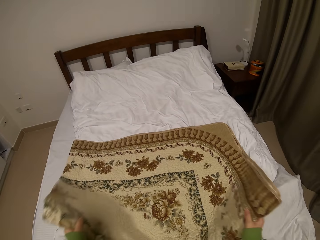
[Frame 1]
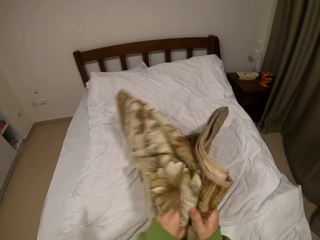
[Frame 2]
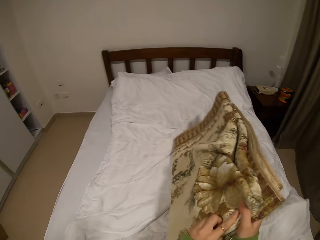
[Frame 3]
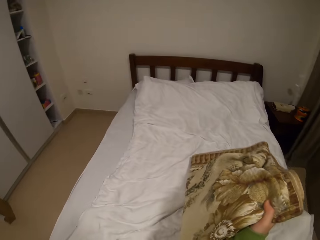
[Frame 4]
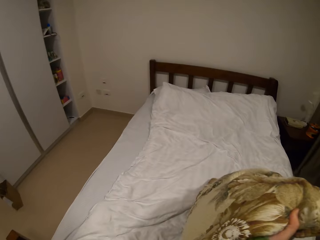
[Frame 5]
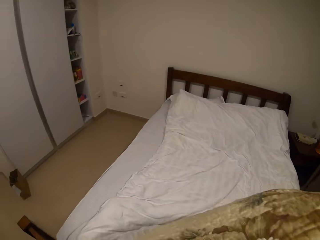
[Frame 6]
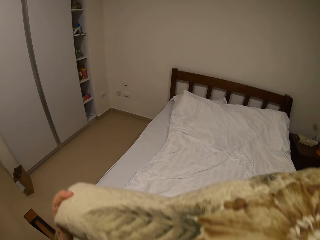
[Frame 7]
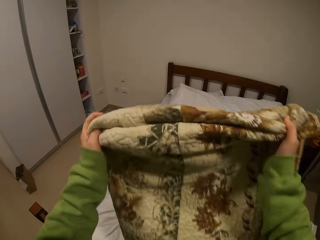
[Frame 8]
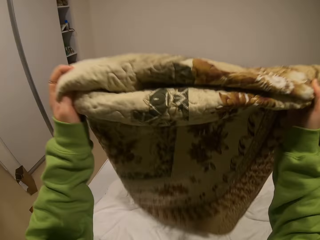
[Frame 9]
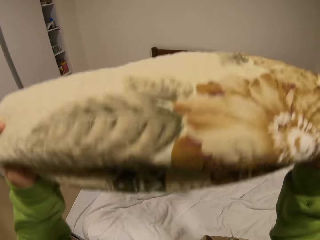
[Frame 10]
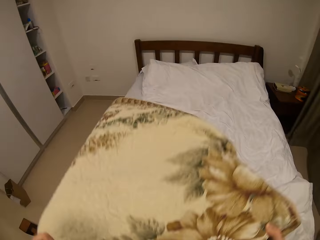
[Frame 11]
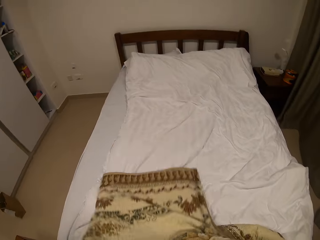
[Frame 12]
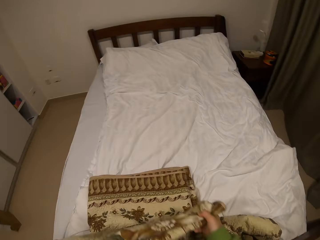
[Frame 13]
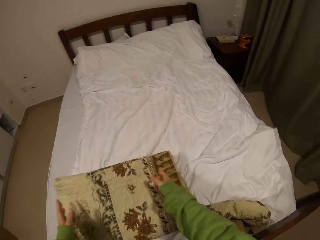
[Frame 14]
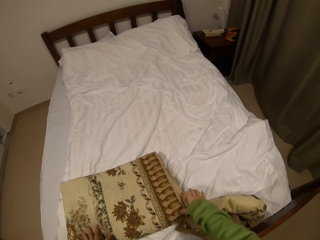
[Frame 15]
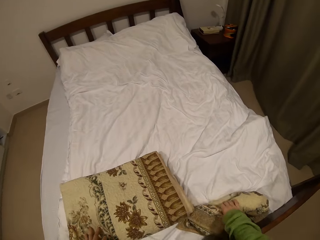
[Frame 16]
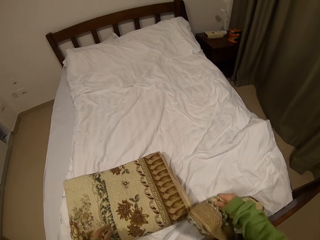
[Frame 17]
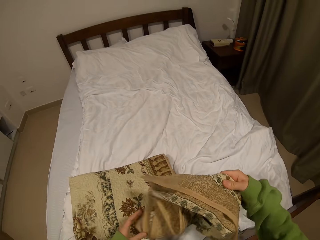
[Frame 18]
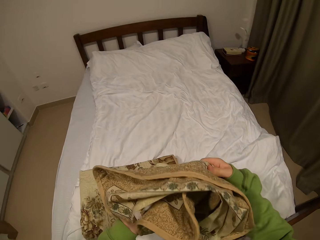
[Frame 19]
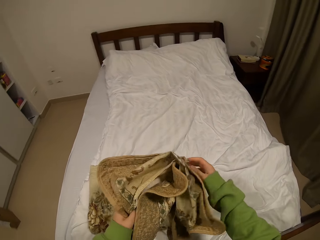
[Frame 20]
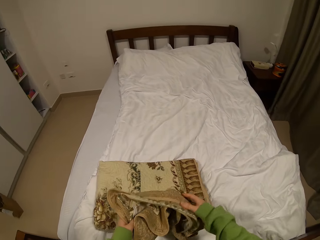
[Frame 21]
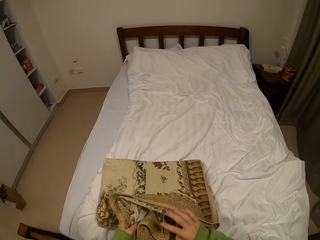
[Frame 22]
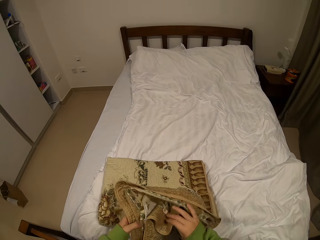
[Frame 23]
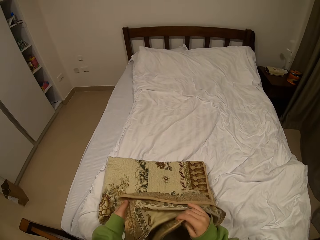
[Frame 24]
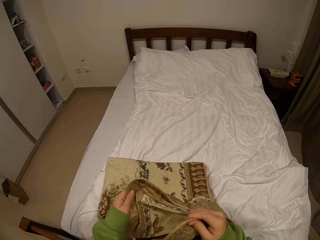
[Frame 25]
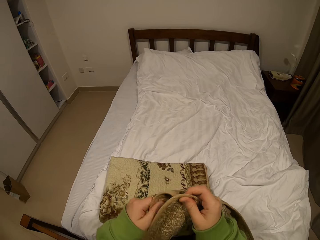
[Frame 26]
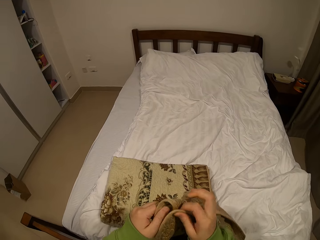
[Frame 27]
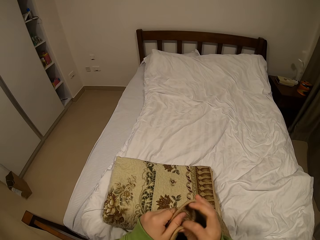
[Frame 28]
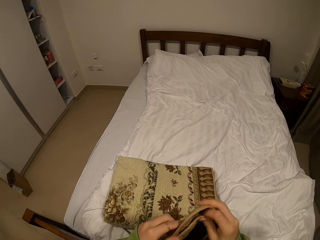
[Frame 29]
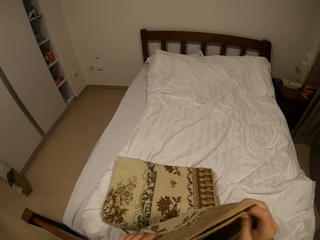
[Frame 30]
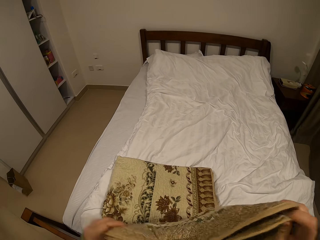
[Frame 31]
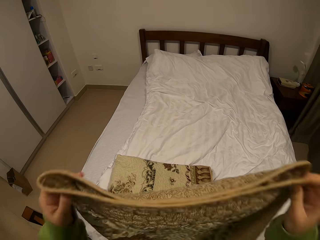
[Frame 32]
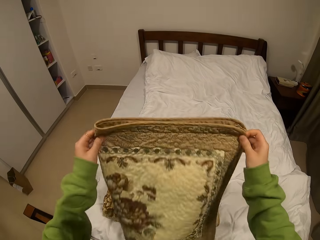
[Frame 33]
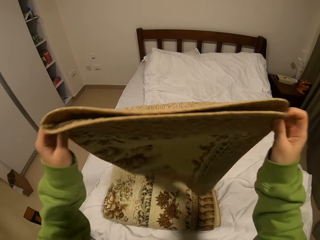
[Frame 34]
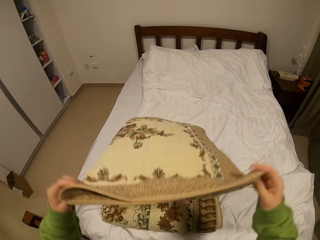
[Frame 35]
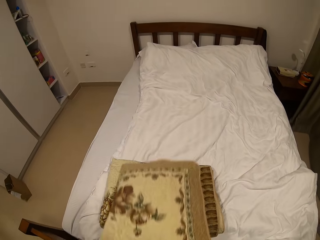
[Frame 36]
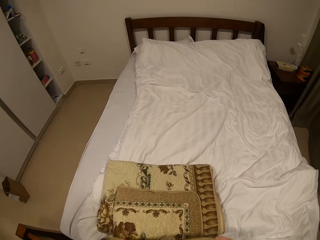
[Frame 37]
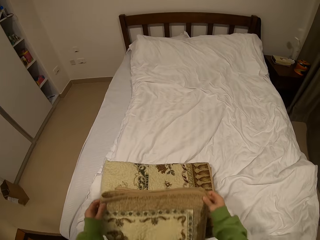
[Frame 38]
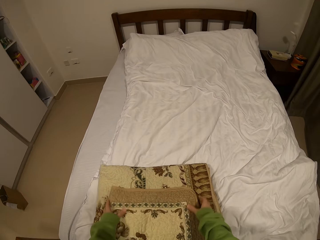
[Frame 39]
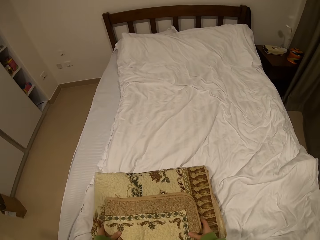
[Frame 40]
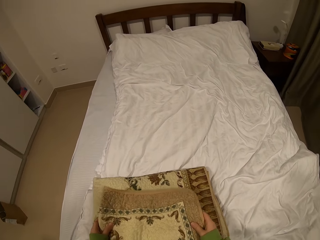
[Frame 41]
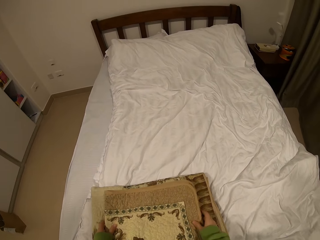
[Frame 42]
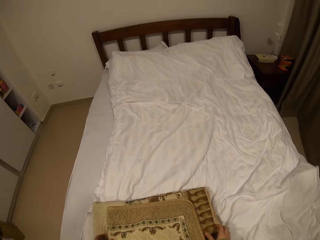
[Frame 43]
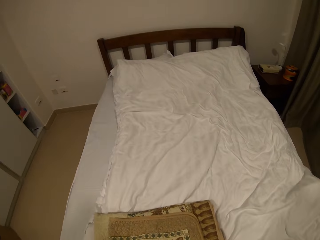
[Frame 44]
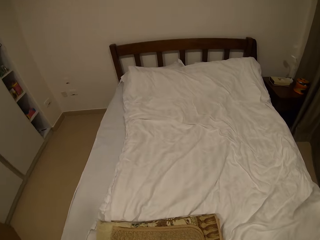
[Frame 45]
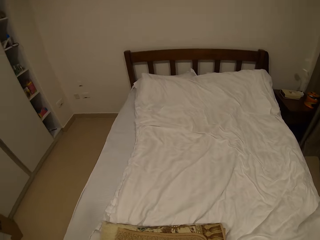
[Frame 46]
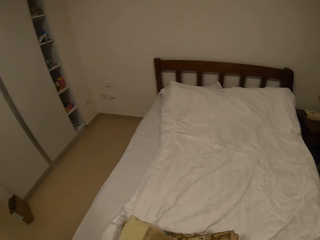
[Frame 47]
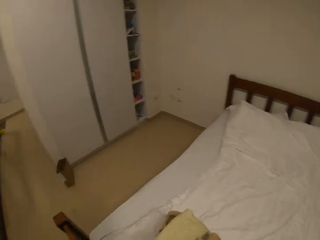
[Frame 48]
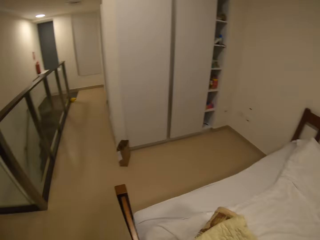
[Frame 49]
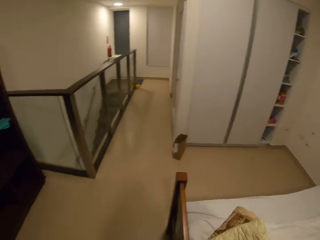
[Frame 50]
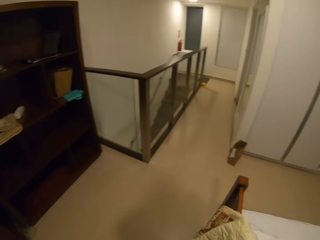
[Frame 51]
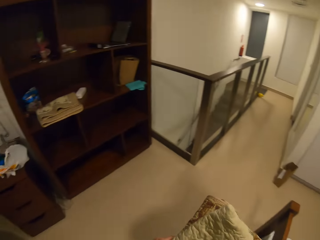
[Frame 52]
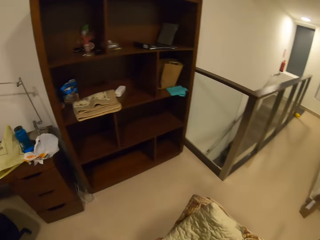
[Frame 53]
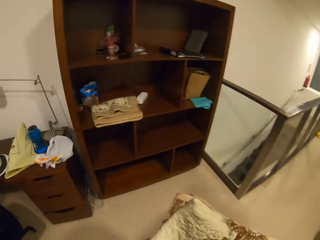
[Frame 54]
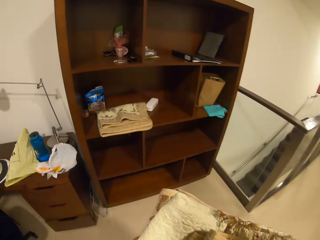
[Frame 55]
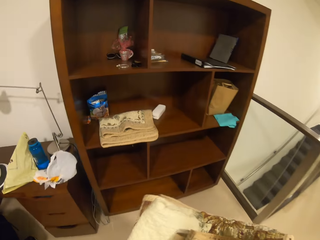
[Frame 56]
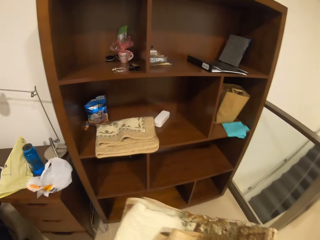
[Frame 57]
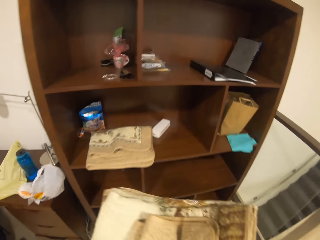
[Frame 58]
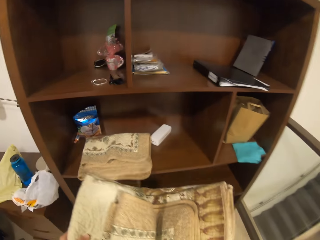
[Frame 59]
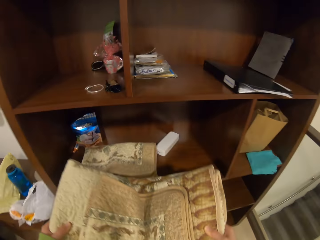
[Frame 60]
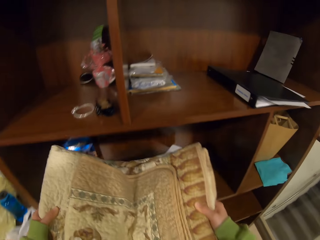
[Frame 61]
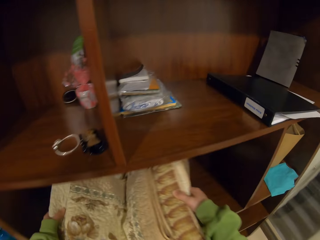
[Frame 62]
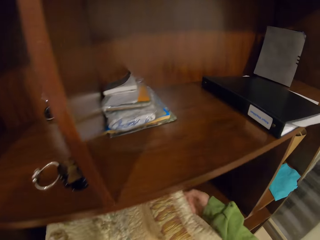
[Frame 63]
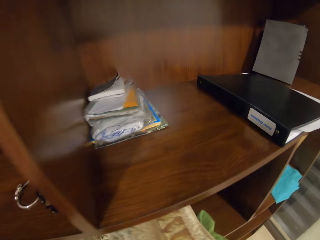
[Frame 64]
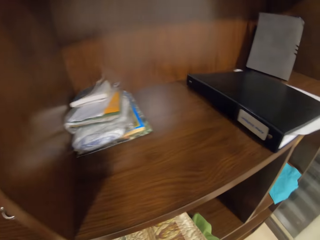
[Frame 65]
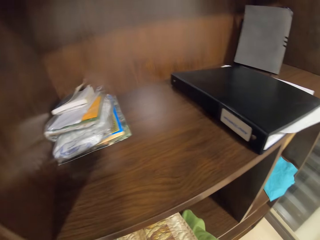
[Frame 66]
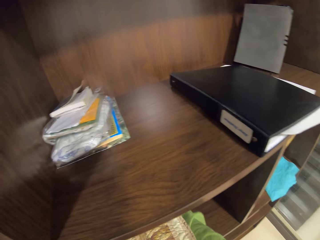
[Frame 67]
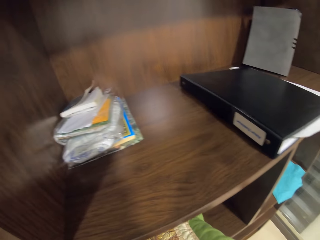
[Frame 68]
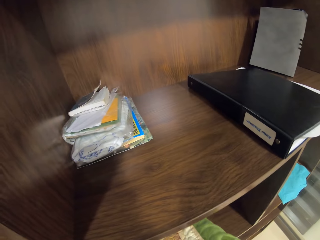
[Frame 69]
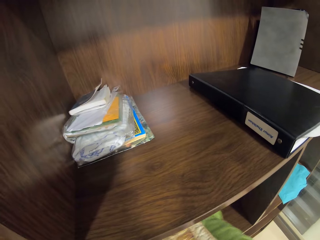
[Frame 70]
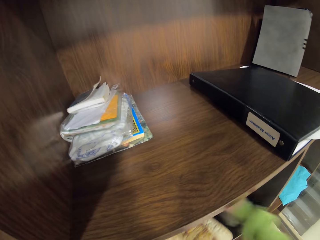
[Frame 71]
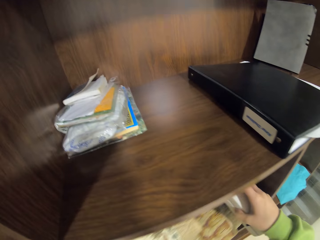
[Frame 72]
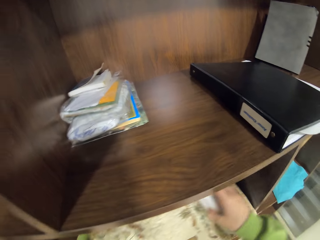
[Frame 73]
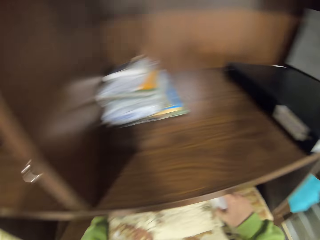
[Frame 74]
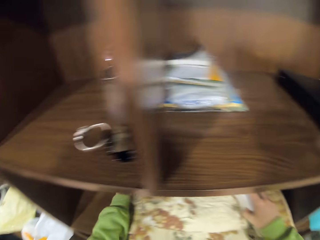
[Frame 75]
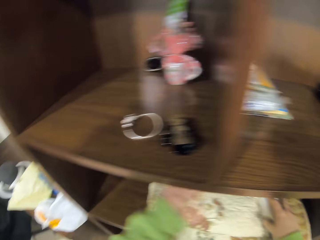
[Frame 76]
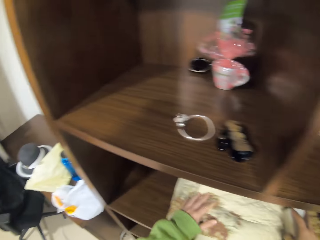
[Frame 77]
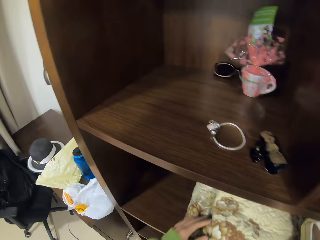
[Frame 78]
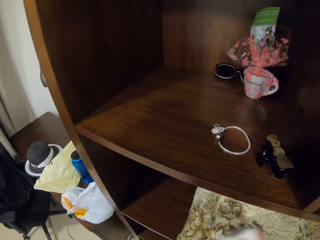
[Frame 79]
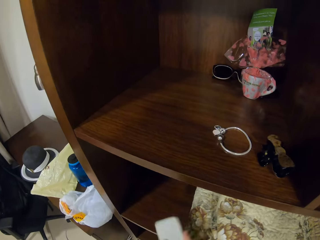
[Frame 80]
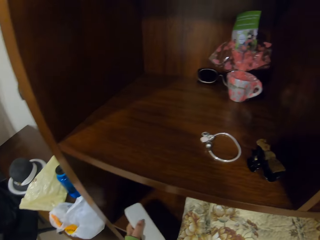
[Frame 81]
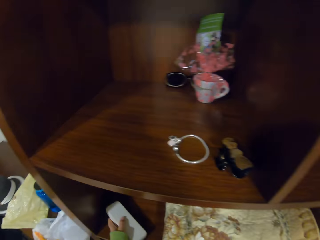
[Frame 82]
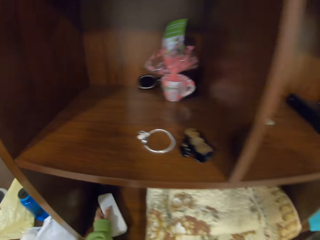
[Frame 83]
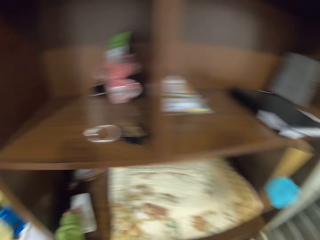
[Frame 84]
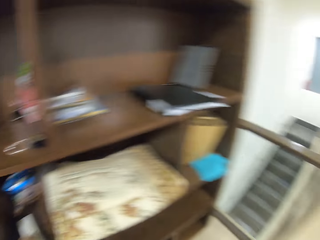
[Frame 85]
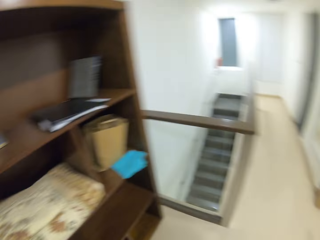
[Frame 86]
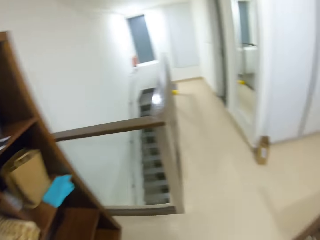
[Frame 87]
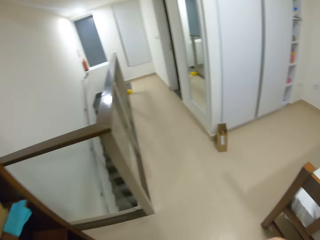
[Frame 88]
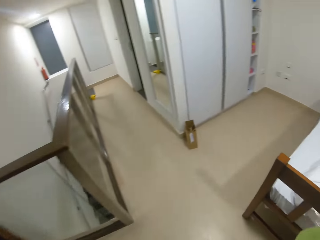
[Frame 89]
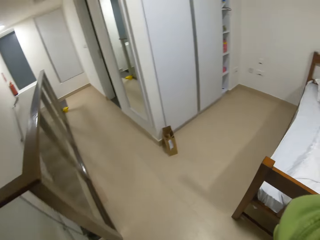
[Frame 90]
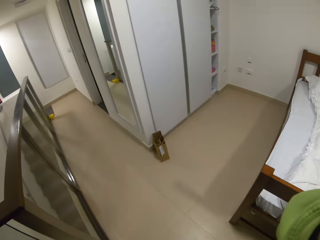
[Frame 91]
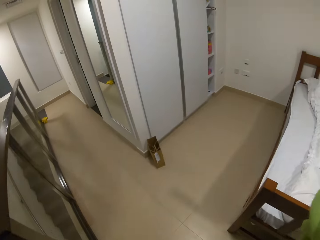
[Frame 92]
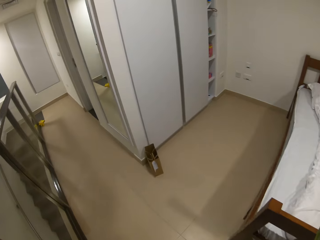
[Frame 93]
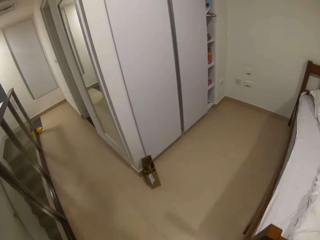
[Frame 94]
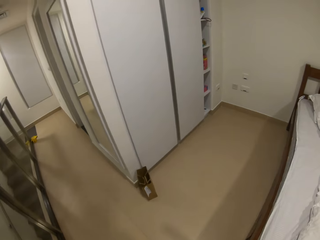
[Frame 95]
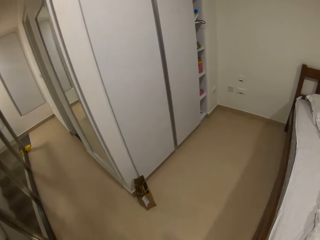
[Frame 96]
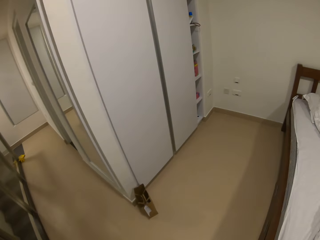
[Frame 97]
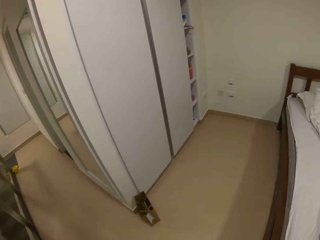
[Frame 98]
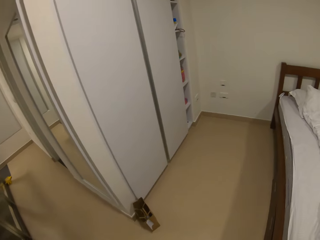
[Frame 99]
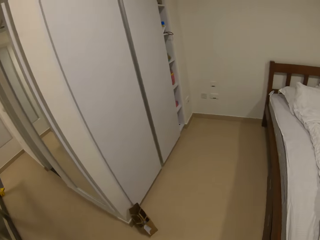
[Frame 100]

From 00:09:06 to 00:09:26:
The camera wearer takes the other blanket. They fold the blanket. They take the blanket. They walk towards the shelf. They put the blanket in the shelf. They put down the case. They adjust the camera.
